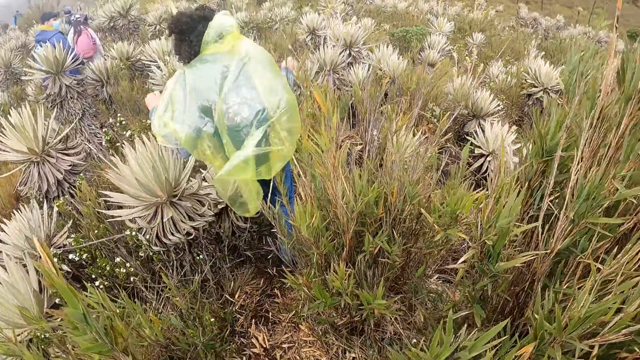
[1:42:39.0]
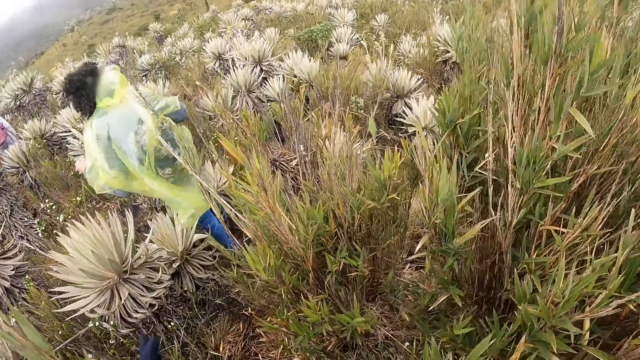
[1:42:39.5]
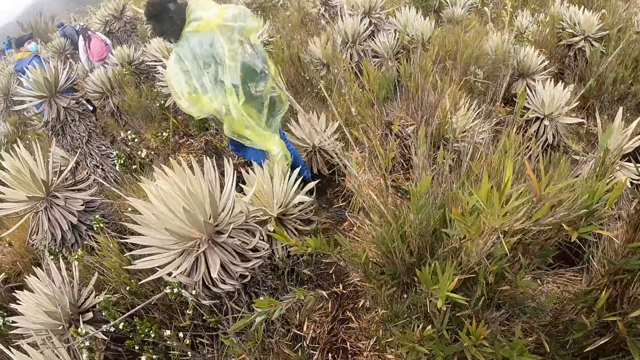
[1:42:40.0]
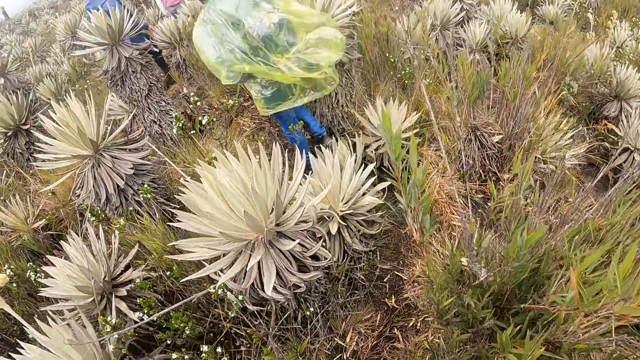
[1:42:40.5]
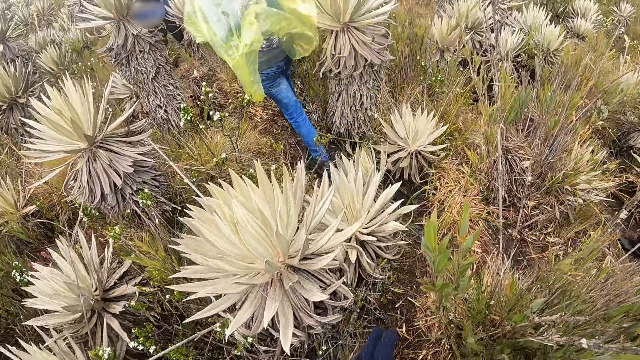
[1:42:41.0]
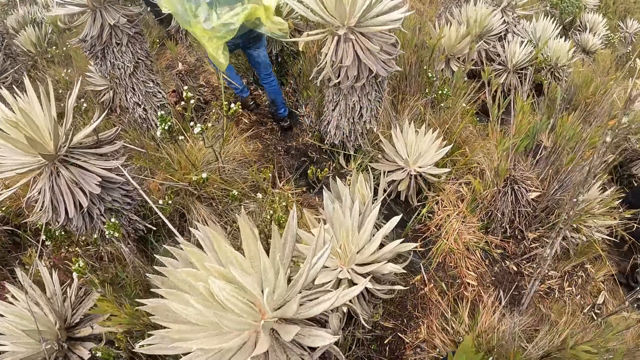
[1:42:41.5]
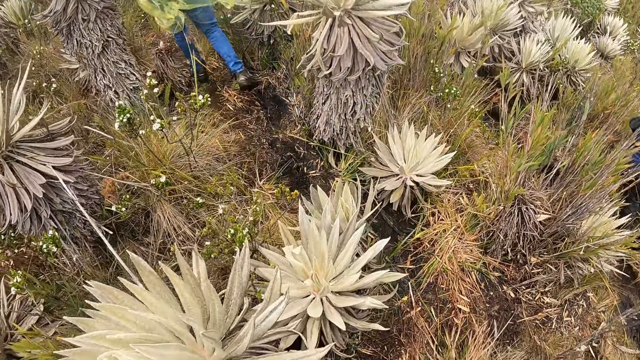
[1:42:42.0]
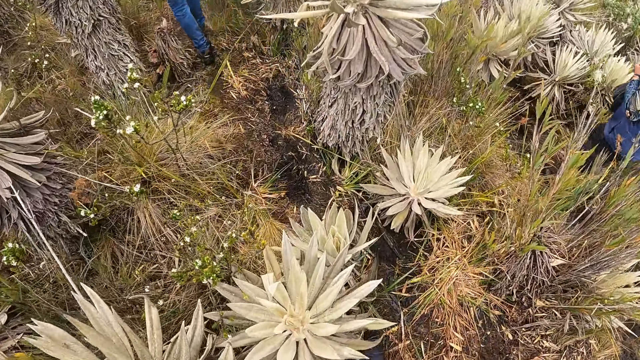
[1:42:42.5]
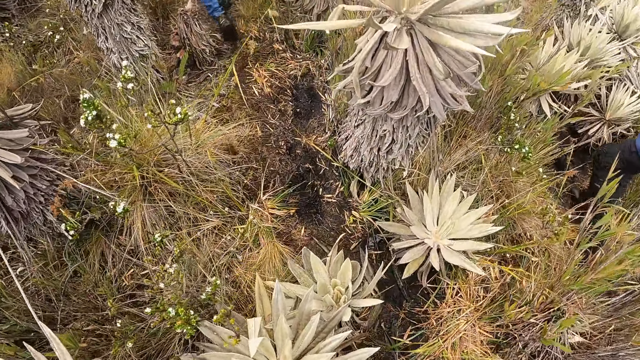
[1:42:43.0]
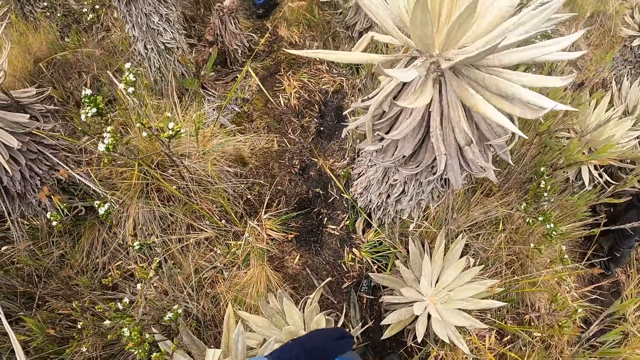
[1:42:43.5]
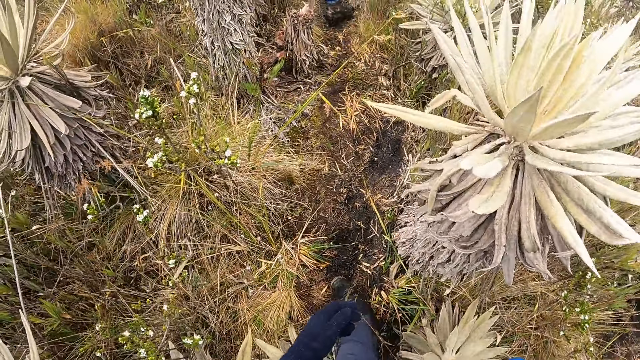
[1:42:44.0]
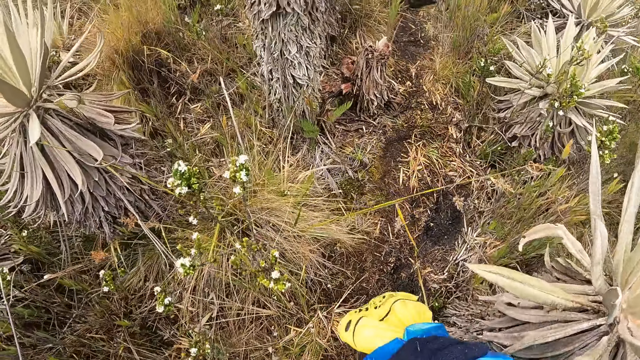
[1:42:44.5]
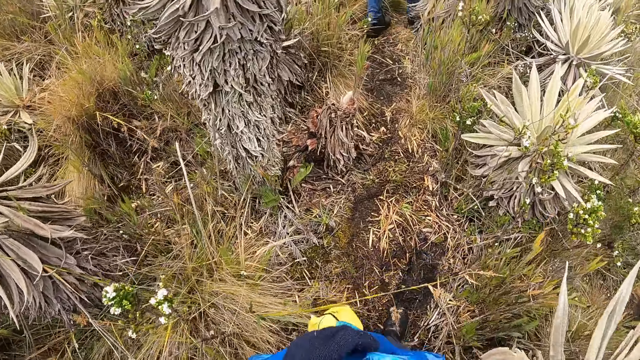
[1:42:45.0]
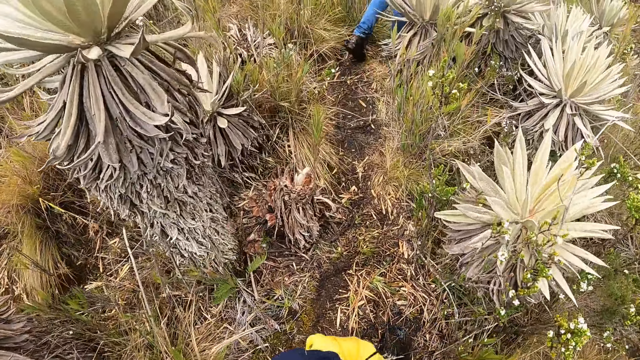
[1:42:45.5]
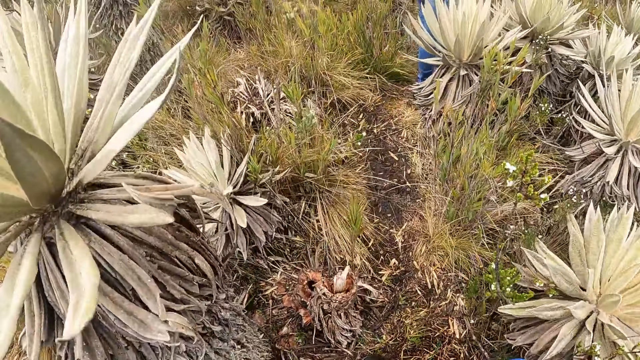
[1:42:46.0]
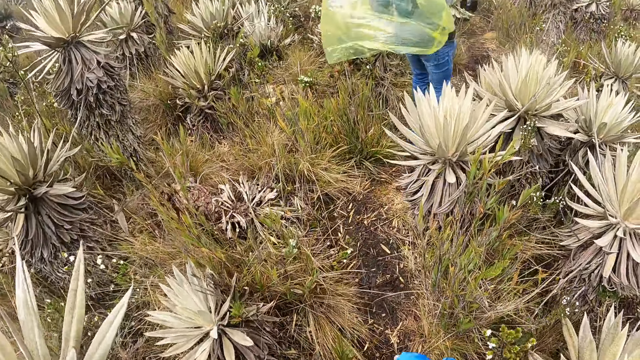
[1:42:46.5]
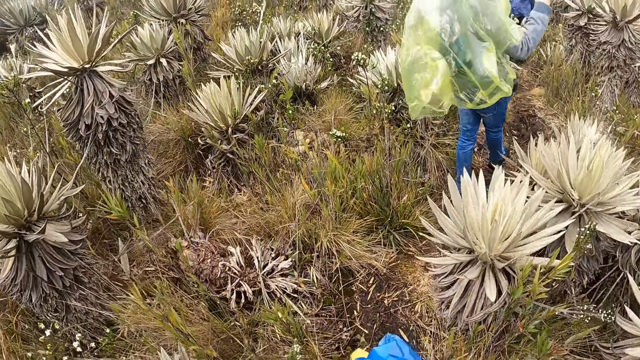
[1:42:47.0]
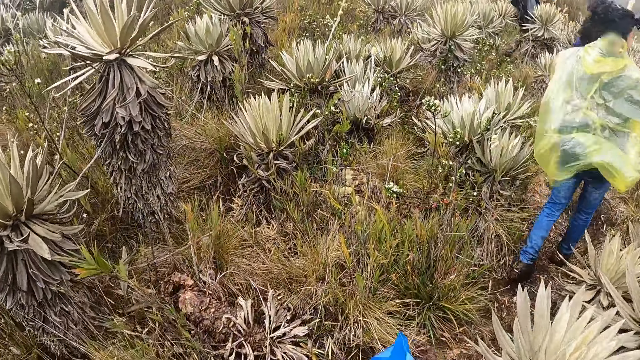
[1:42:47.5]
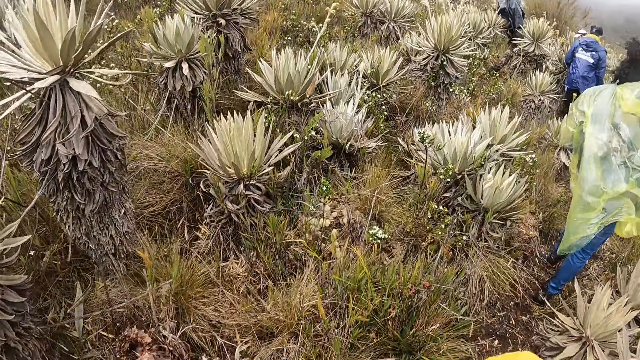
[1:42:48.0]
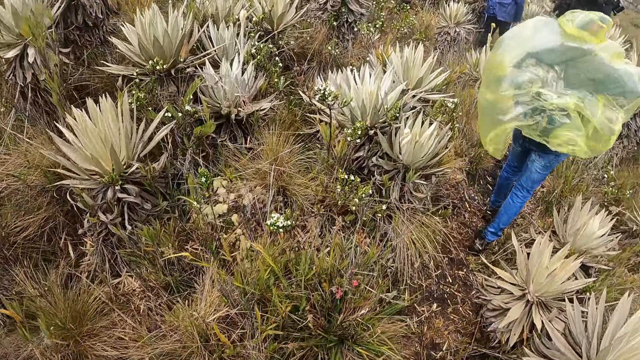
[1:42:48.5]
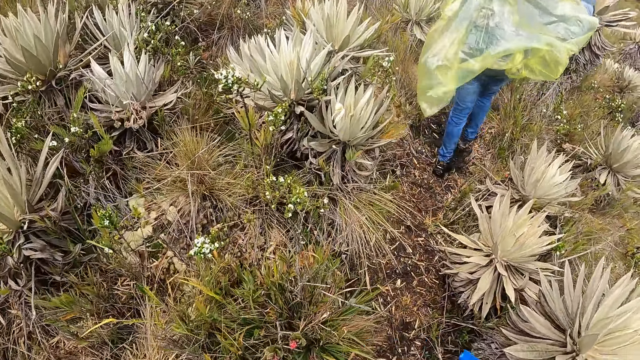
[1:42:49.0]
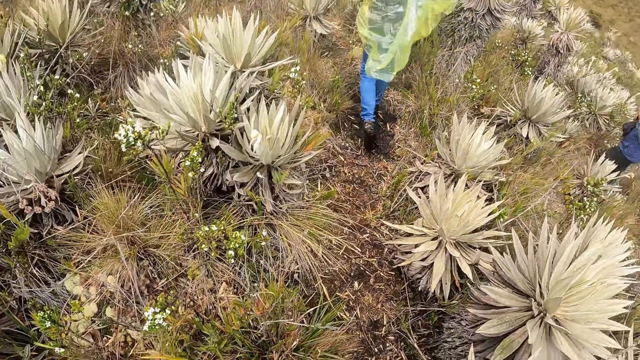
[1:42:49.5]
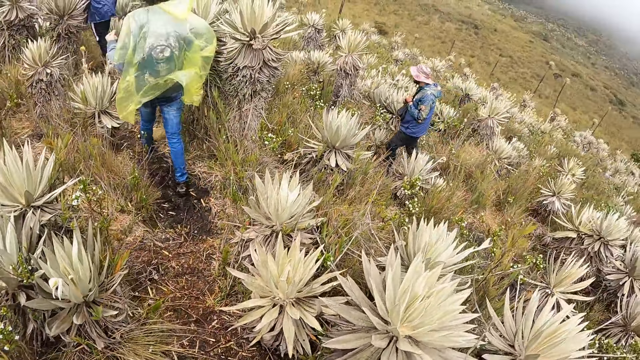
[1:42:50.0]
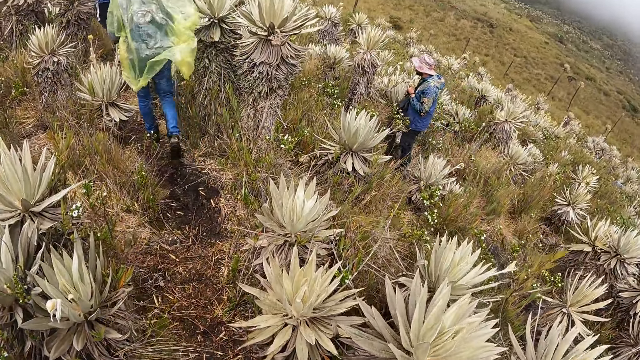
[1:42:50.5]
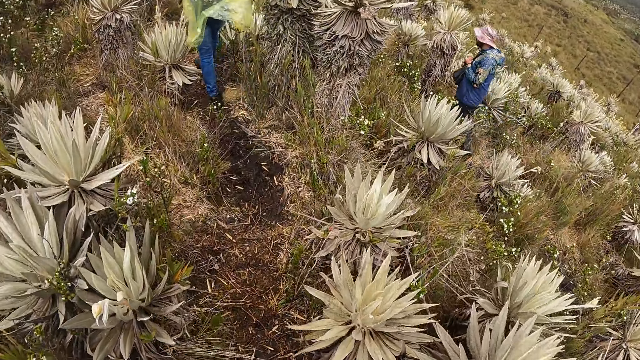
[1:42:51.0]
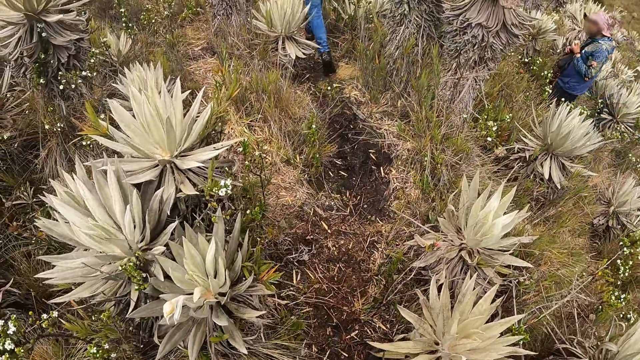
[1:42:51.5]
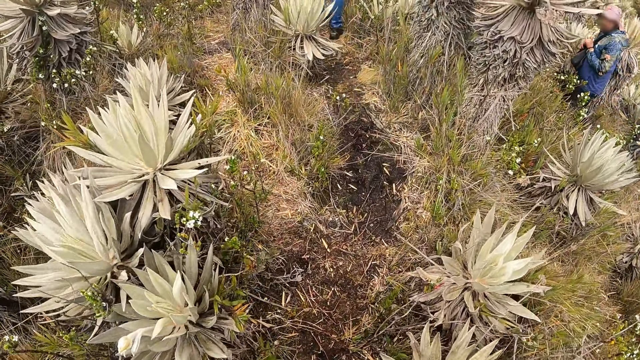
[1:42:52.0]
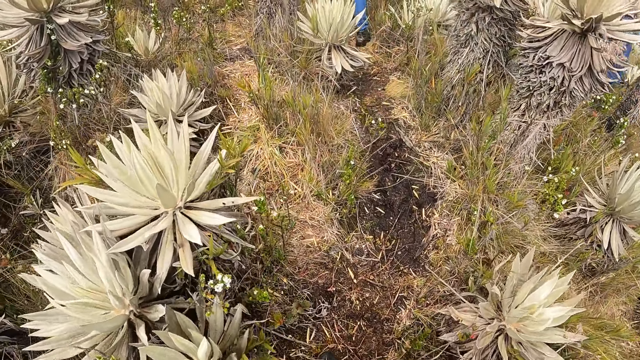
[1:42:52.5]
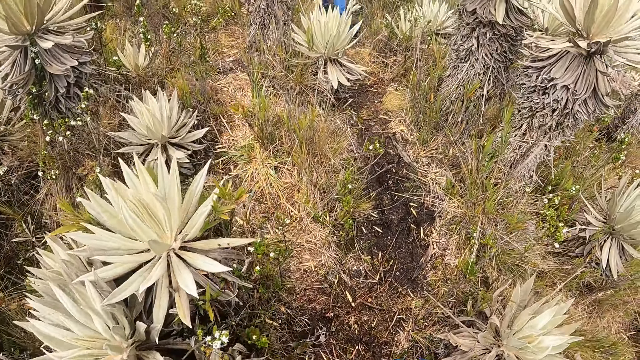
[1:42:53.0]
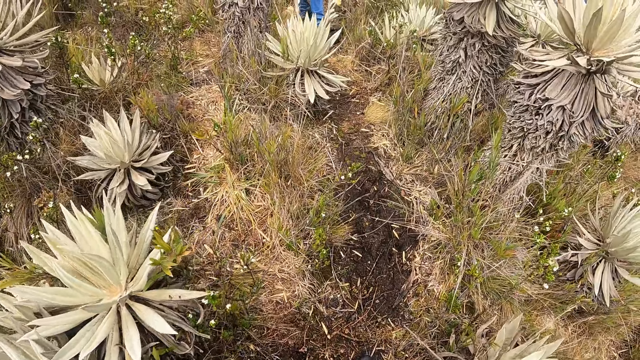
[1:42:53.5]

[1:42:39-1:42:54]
A woman walks. A man walks. Another man walks. The camera wearer walks. The woman walks. A third man walks towards another man. Another woman walks.

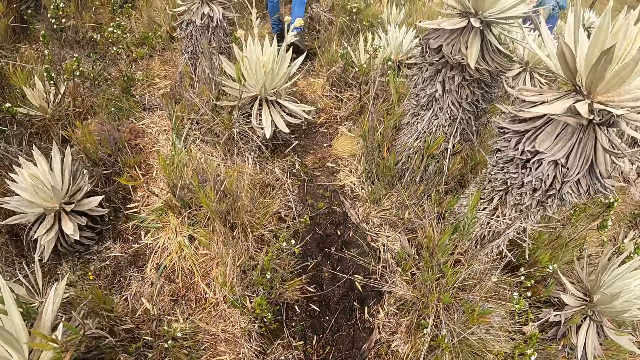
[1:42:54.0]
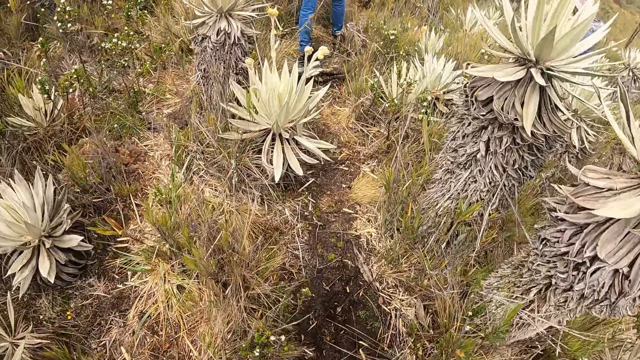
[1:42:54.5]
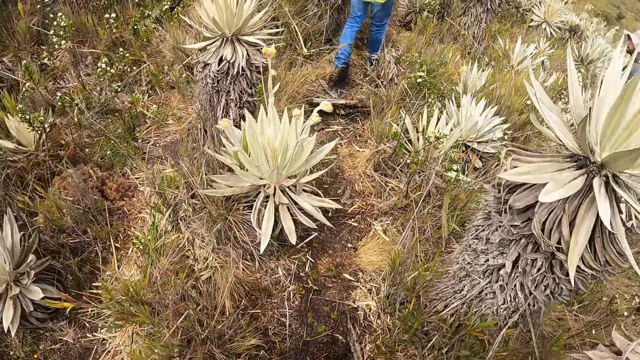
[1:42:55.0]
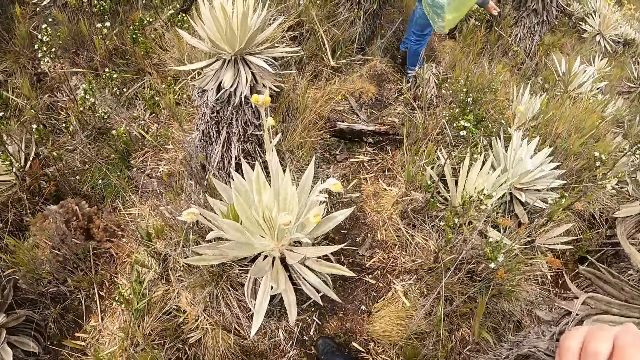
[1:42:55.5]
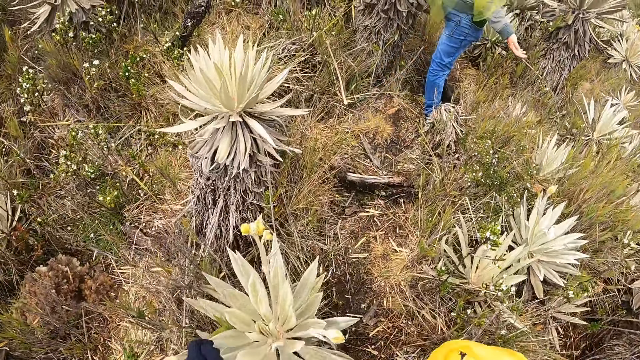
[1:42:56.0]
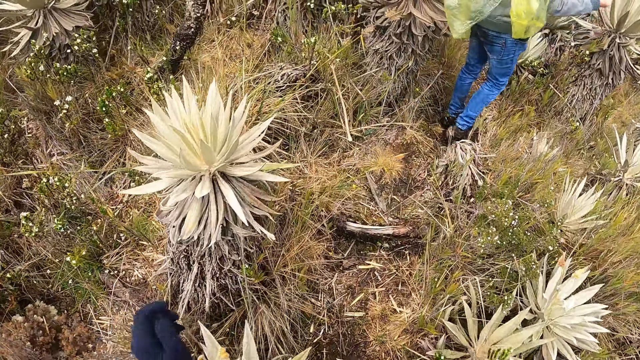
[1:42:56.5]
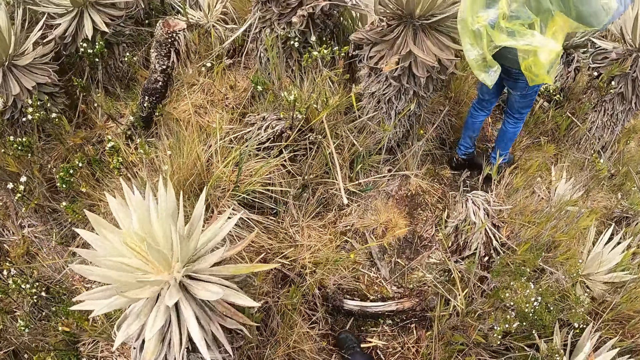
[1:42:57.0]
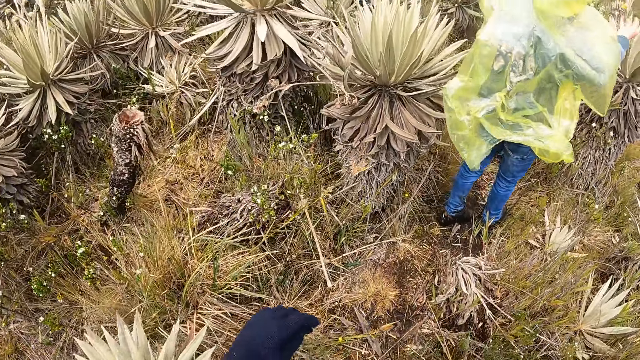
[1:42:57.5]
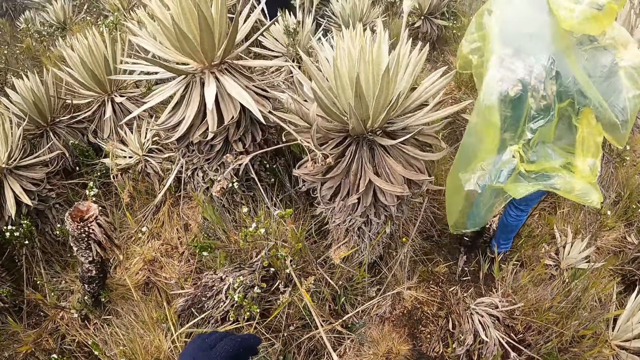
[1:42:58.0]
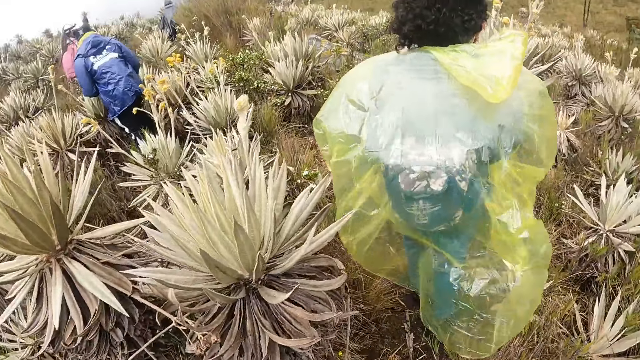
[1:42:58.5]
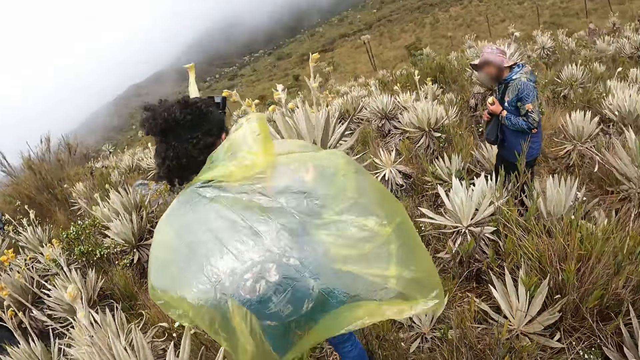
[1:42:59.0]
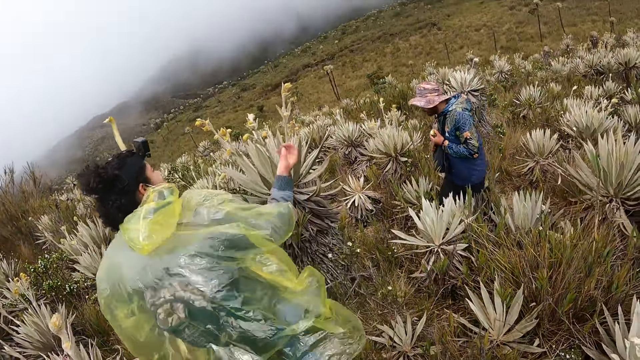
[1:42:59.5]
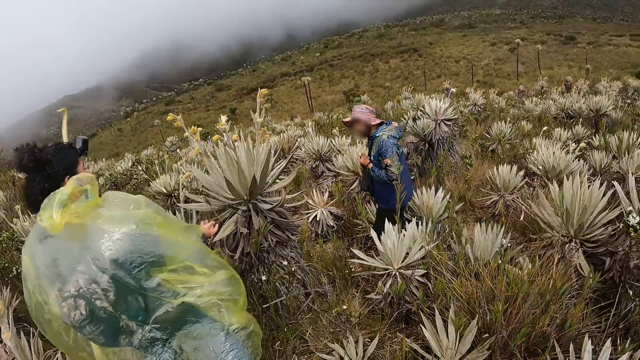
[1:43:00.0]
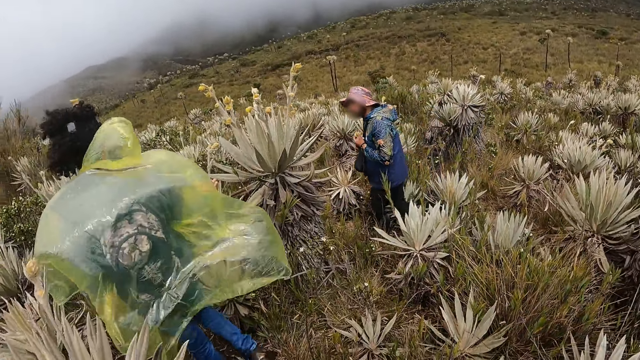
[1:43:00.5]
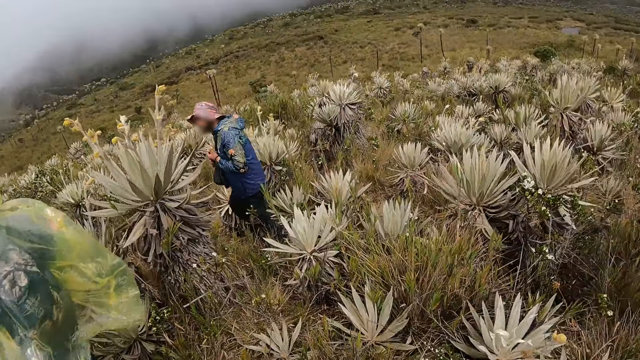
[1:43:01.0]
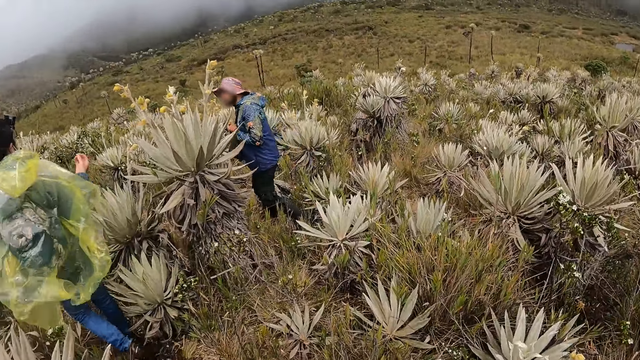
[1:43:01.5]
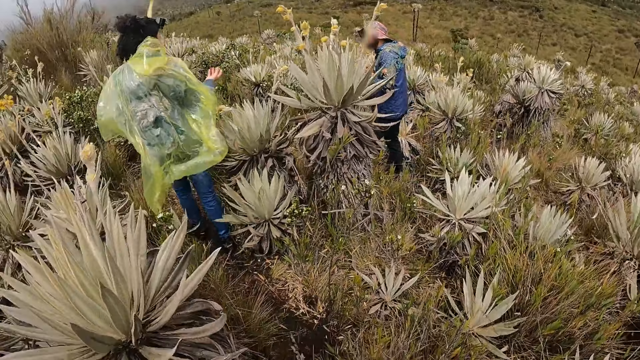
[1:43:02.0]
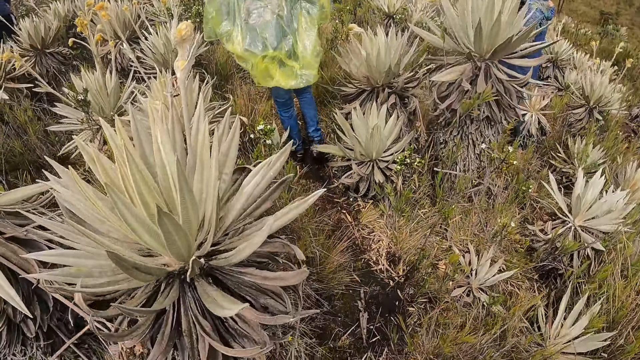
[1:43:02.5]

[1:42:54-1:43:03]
A woman walks. Another woman walks.
